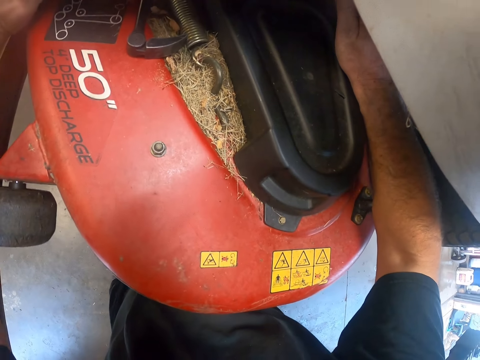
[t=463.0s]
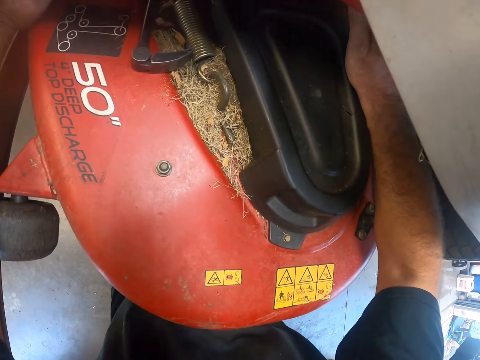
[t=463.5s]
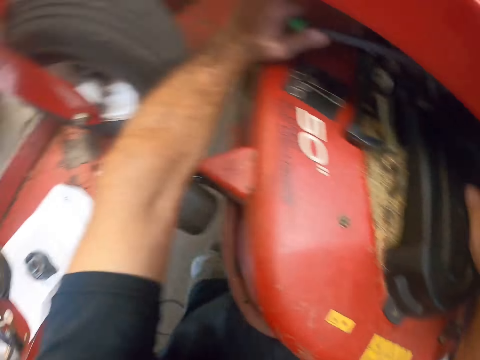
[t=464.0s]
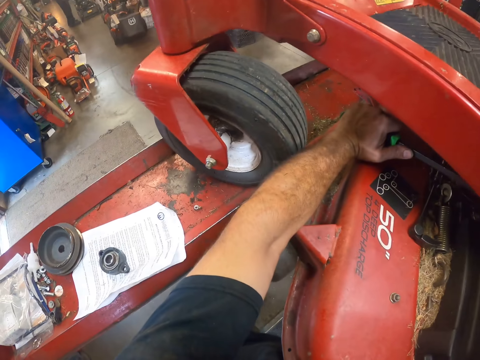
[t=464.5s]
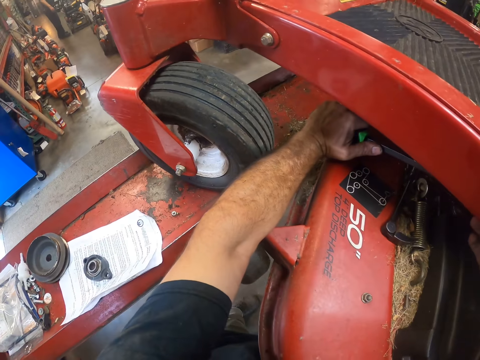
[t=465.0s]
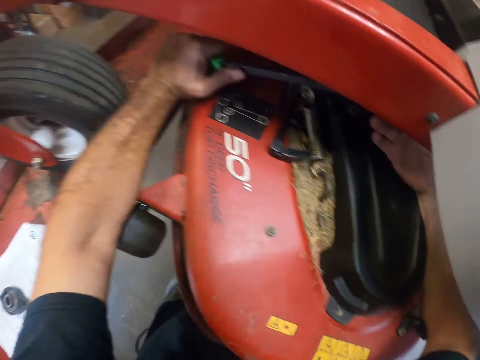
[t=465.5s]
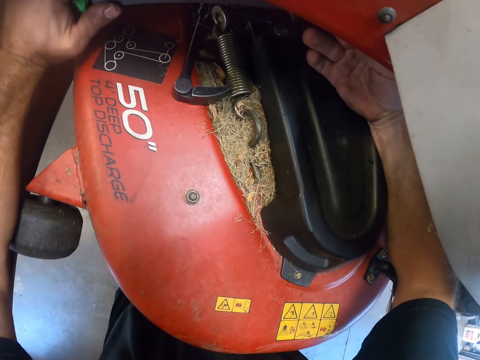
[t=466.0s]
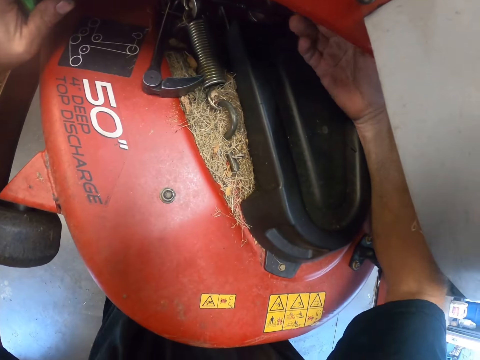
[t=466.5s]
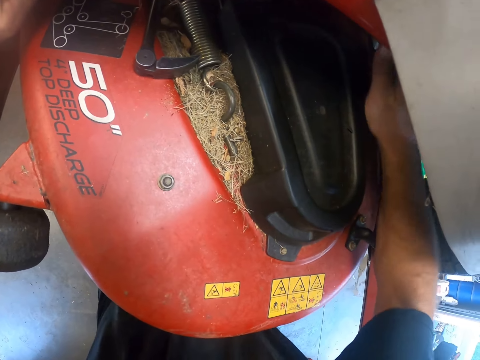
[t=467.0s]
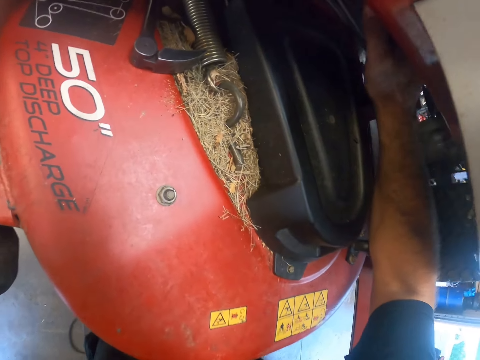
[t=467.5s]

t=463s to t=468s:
The camera wearer repairs the lawn mower using a lever tool.

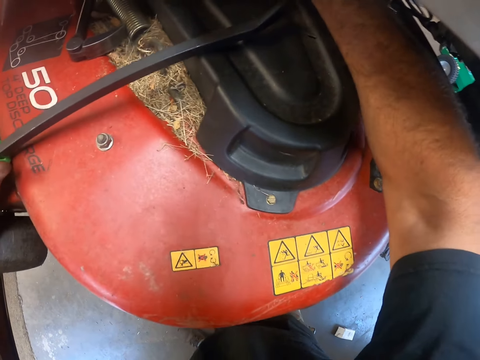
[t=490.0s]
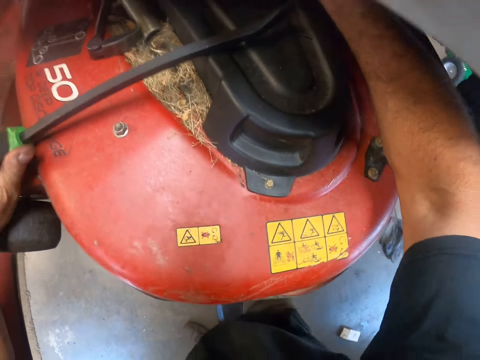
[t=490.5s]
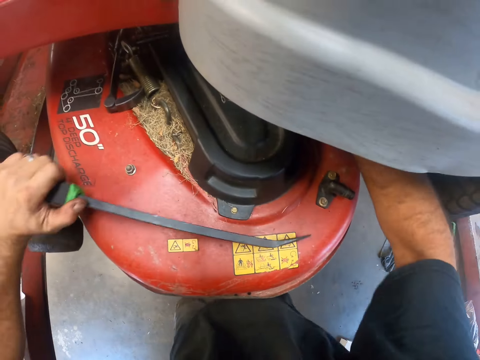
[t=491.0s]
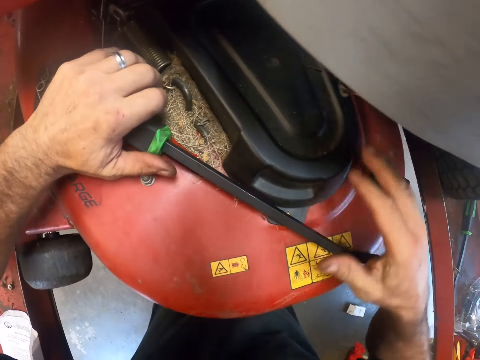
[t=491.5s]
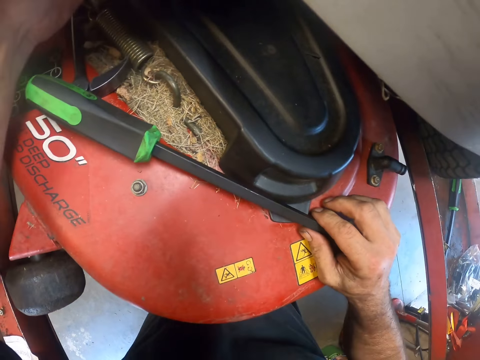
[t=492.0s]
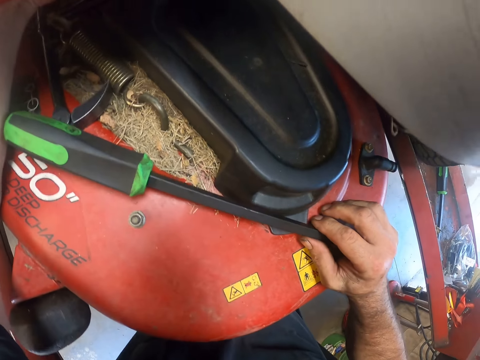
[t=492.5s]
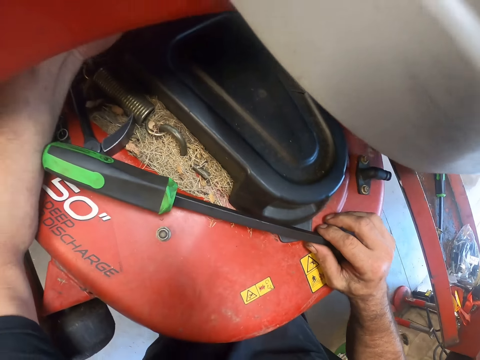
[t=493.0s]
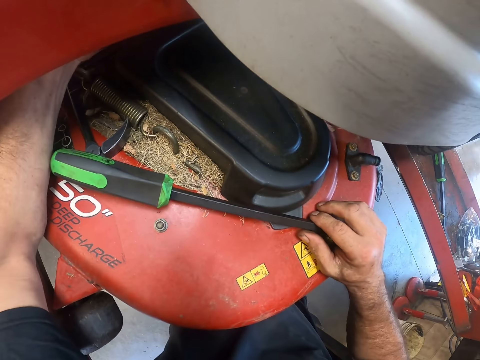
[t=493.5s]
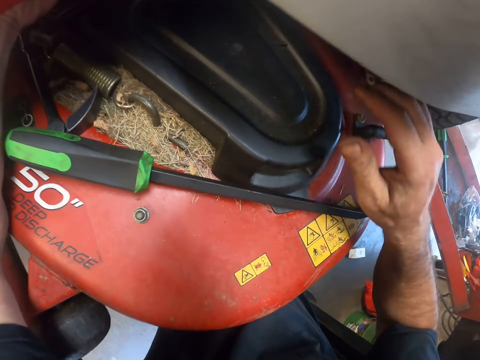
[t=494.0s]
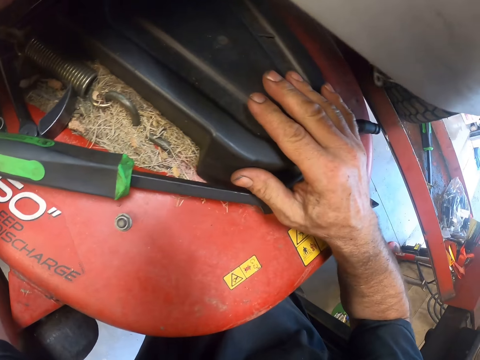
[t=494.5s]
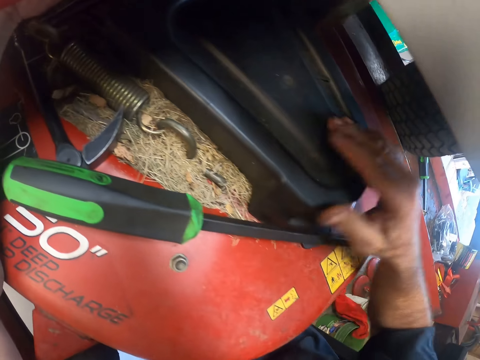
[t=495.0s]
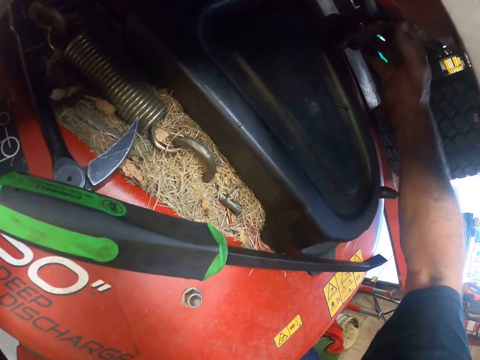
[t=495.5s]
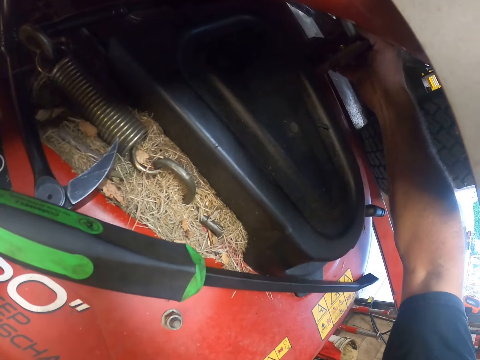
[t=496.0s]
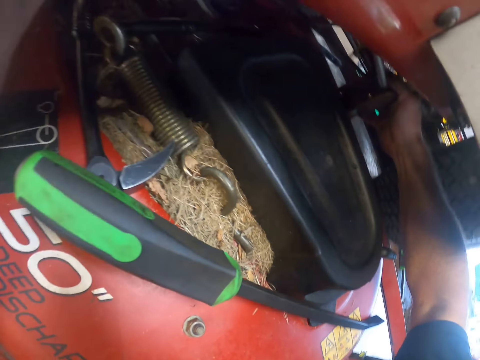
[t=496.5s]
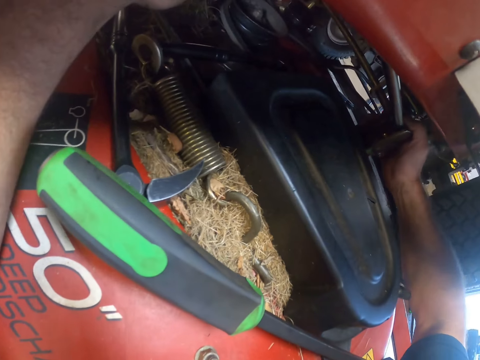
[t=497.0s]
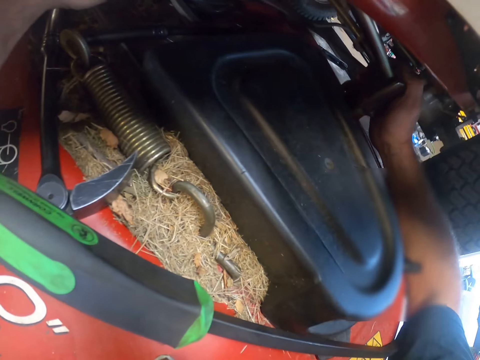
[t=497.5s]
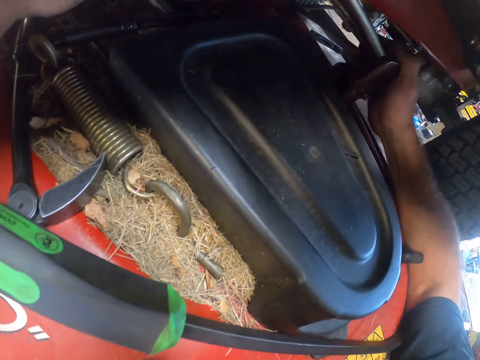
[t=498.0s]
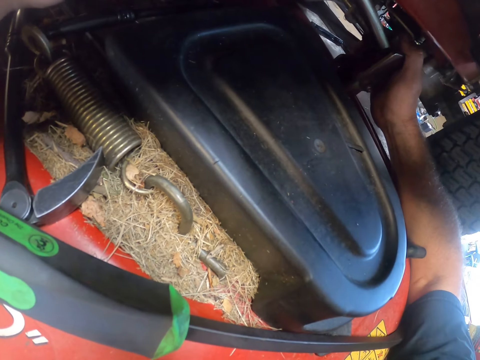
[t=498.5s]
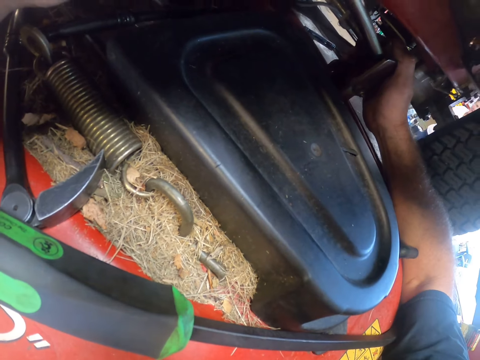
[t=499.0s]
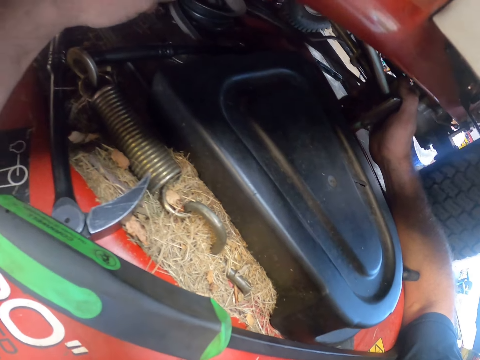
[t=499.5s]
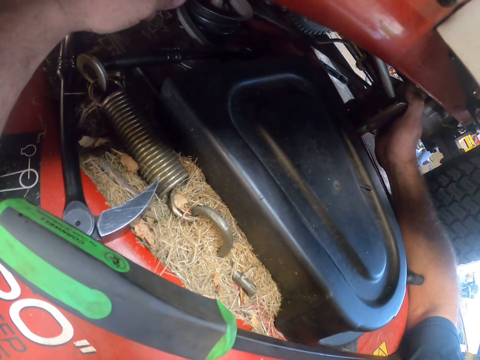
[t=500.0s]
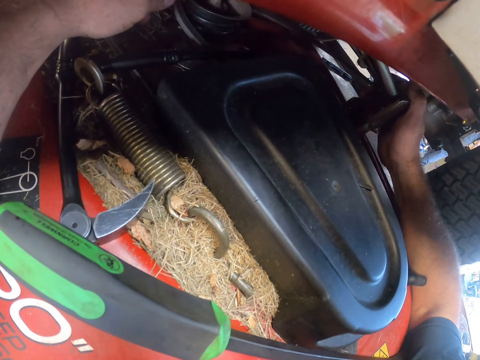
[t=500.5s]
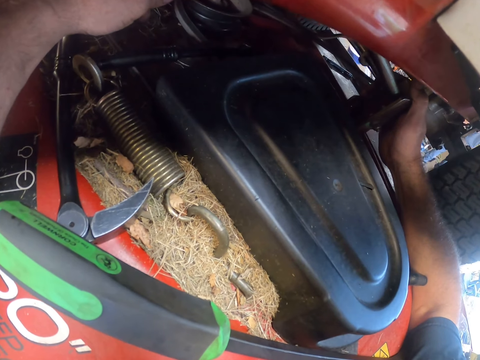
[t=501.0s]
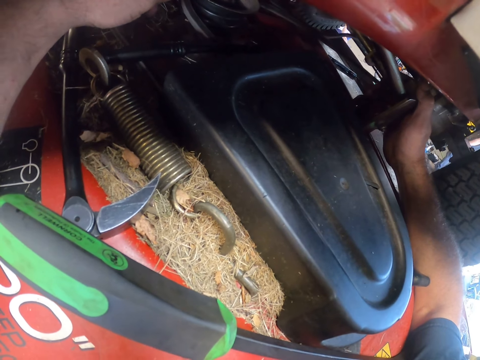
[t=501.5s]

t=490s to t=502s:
The camera wearer drops the pry bar in his left hand on the cutting deck. He puts a level tool at the side of the lawn mower. He fixes the lawn mower with hands. He holds a bar holding the cutting deck.

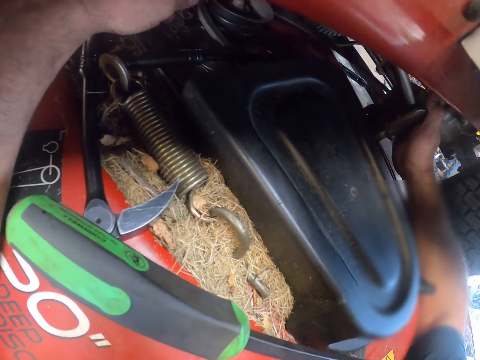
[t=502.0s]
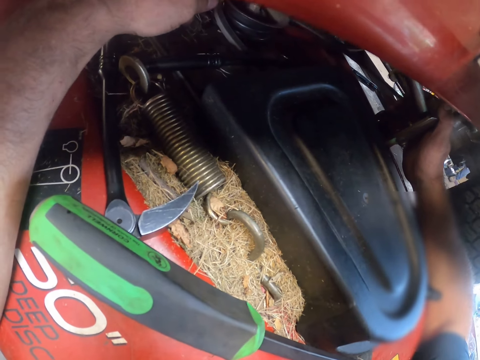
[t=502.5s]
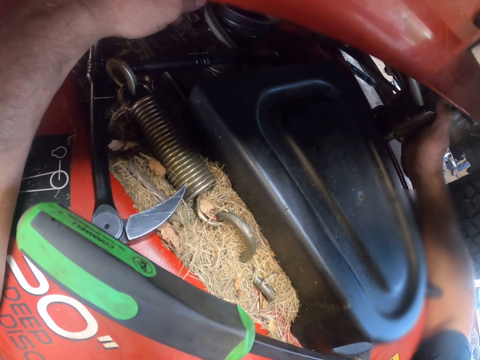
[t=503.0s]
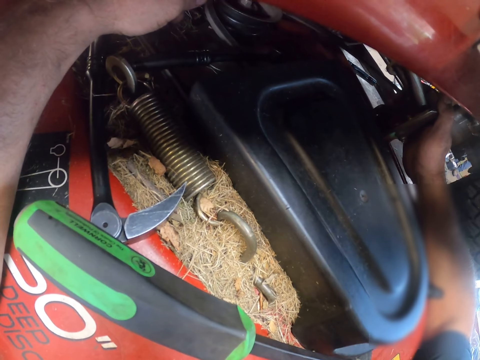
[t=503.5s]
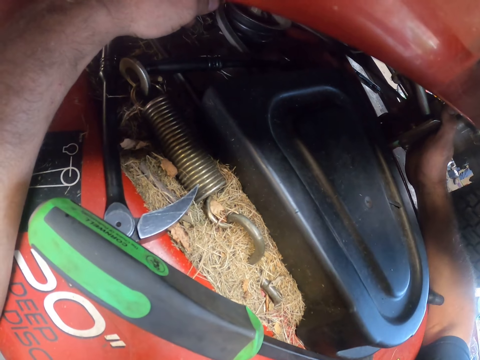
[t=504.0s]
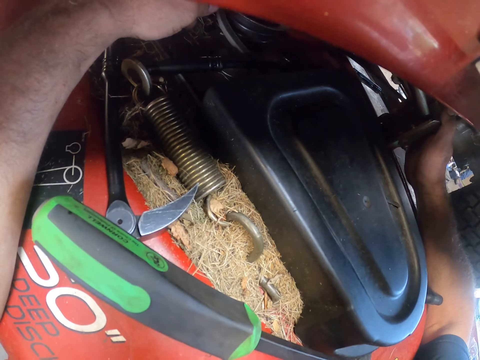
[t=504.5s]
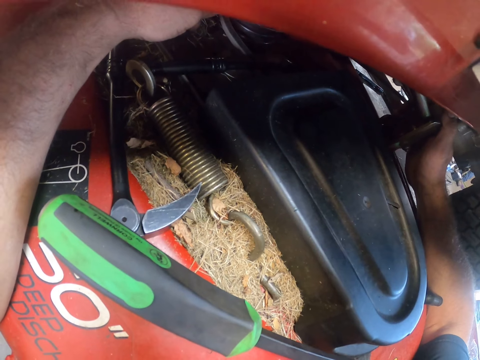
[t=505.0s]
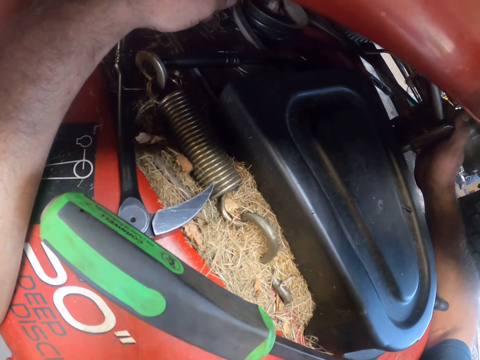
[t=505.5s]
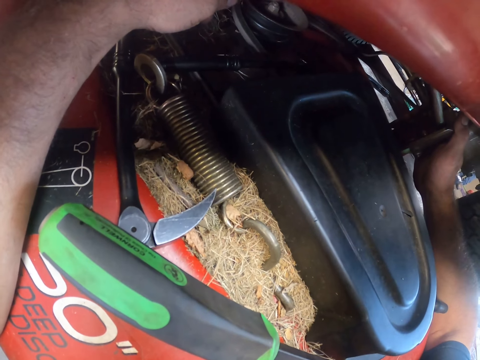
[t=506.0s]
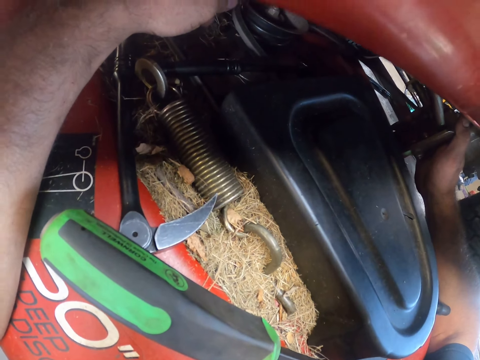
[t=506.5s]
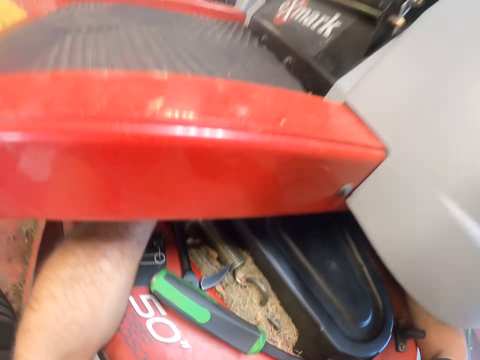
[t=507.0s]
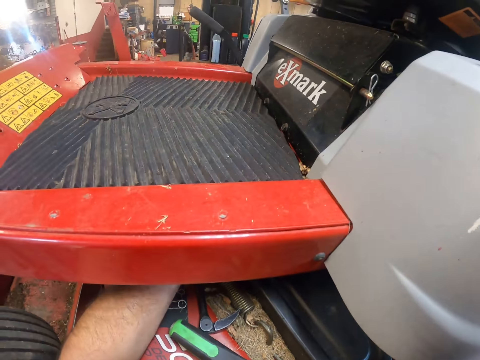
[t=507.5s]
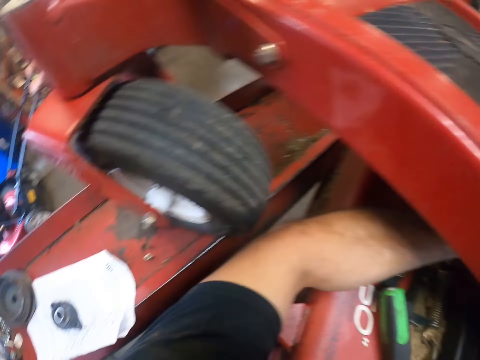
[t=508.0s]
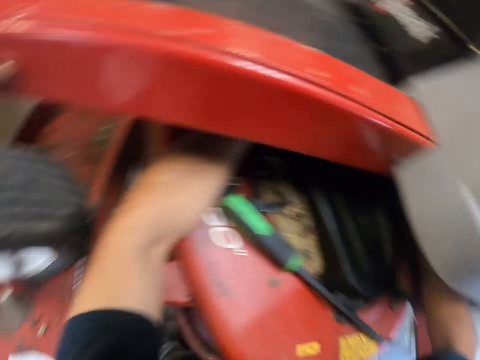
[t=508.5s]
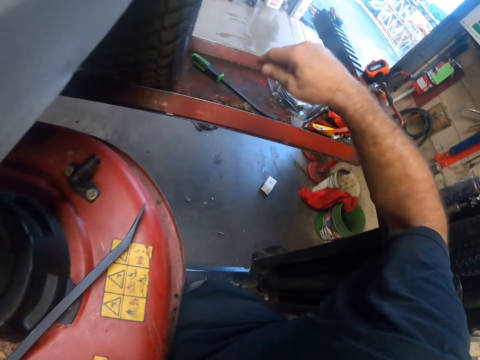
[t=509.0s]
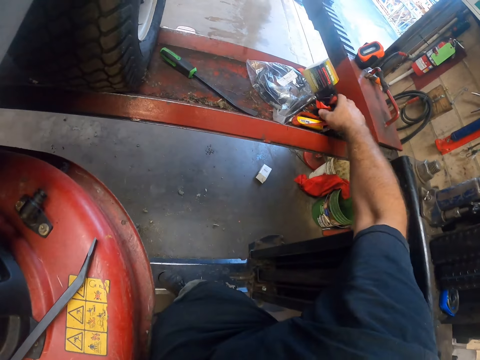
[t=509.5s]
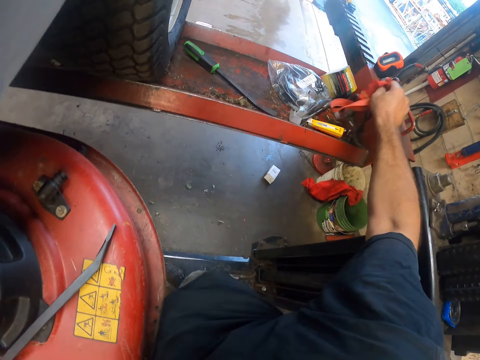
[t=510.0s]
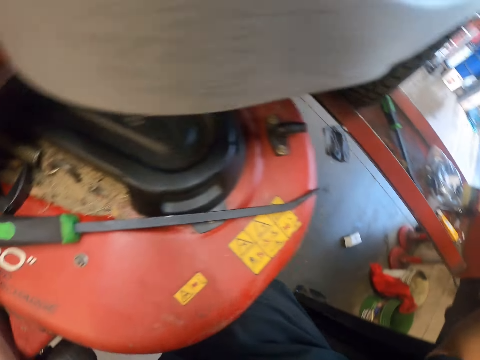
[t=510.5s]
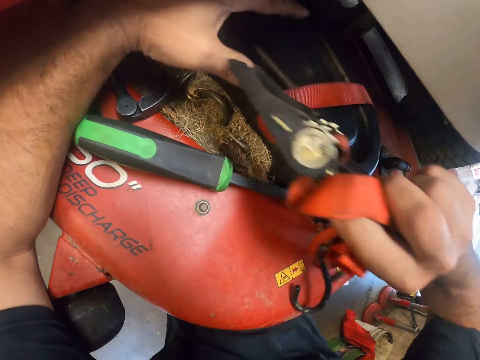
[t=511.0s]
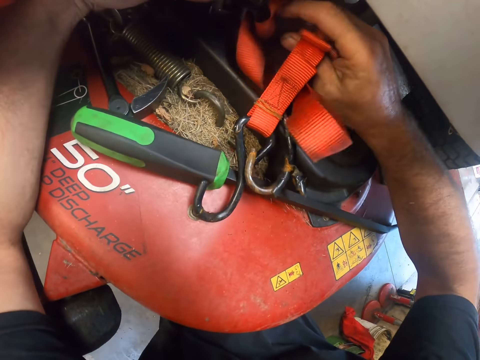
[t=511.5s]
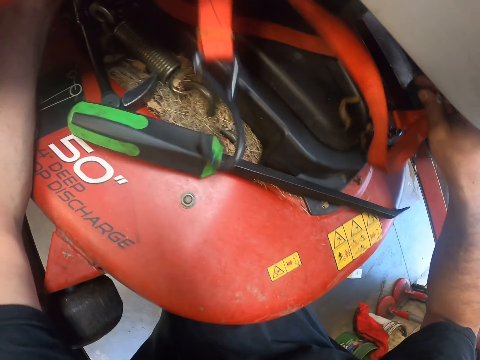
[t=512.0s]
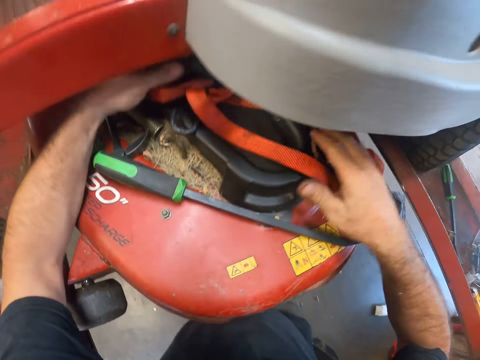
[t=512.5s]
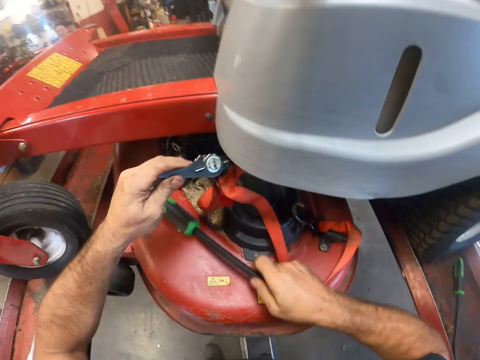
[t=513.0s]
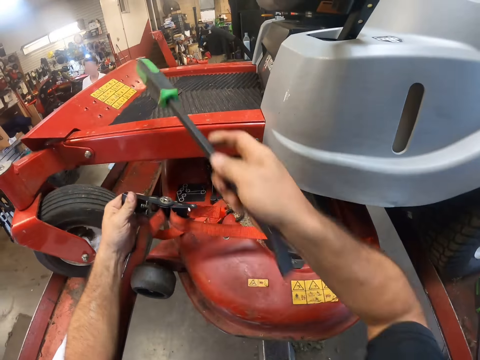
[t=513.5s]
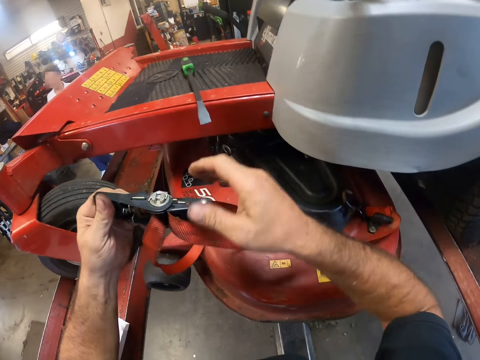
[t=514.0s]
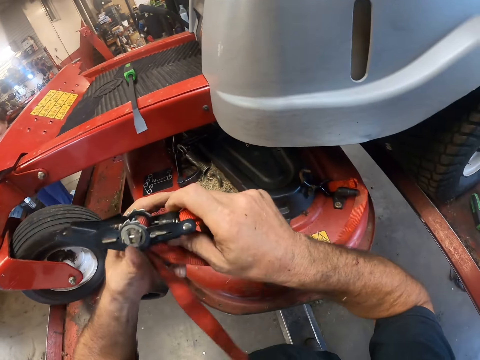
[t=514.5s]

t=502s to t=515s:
The camera wearer picks up a ratchet rope from the hydraulic lift with his right hand. He passes the ratchet rope from his right hand to his left hand. He takes the pry bar with his right hand. He drops the pry bar on the foot rest.
